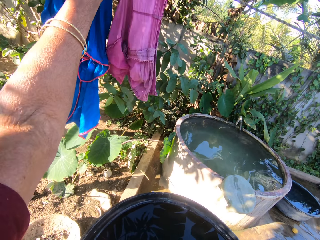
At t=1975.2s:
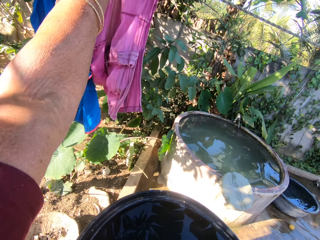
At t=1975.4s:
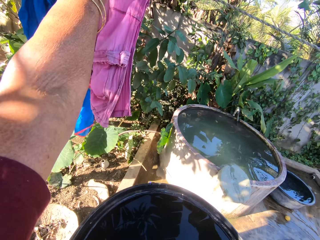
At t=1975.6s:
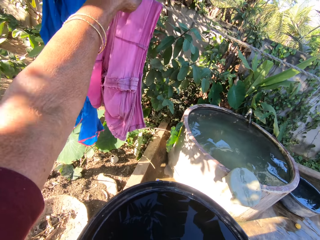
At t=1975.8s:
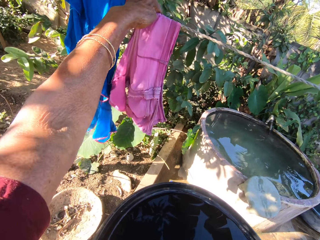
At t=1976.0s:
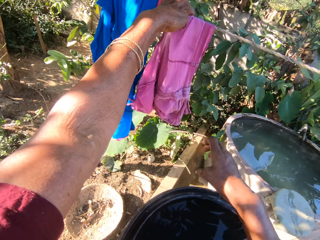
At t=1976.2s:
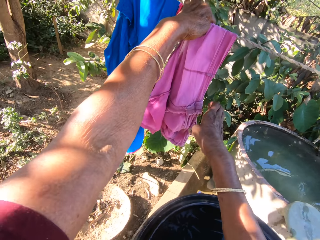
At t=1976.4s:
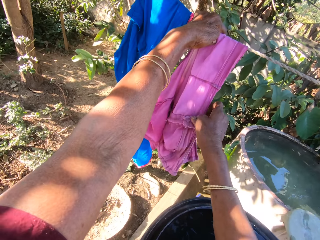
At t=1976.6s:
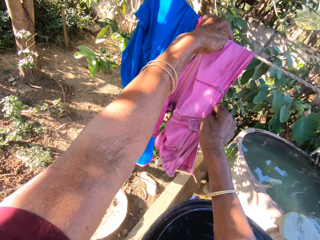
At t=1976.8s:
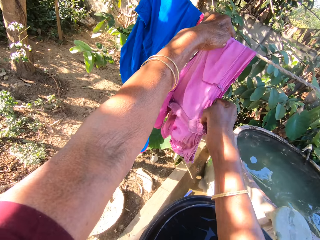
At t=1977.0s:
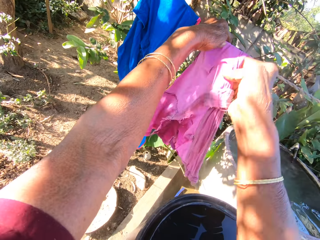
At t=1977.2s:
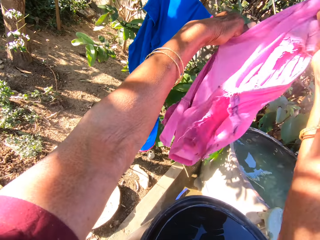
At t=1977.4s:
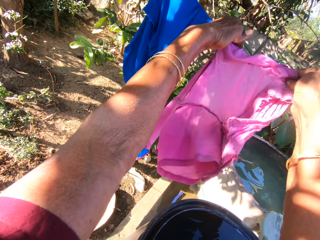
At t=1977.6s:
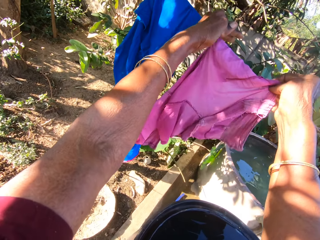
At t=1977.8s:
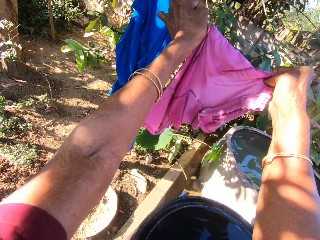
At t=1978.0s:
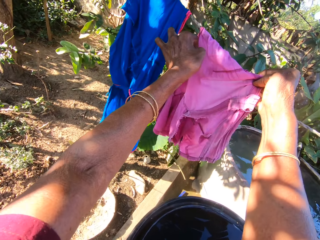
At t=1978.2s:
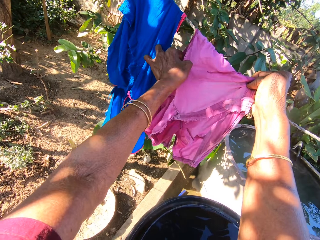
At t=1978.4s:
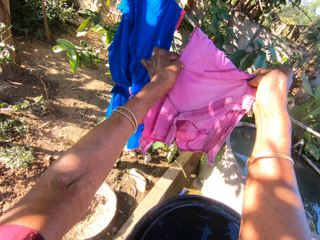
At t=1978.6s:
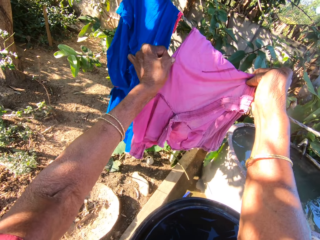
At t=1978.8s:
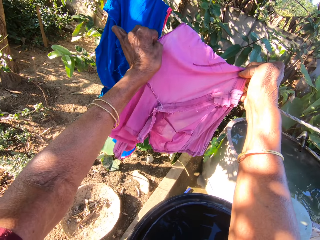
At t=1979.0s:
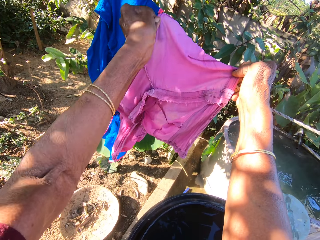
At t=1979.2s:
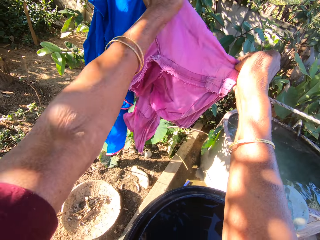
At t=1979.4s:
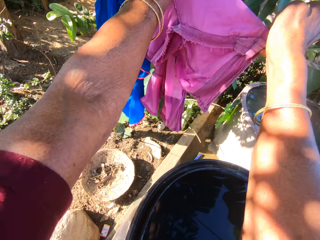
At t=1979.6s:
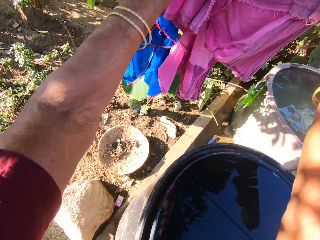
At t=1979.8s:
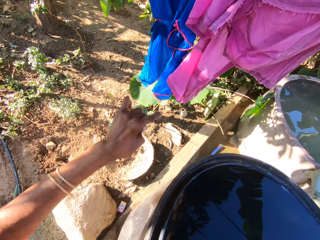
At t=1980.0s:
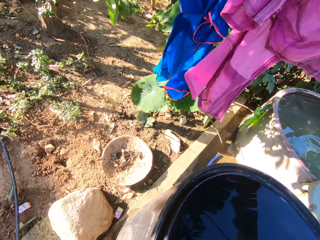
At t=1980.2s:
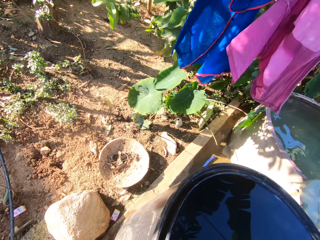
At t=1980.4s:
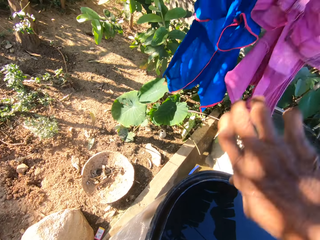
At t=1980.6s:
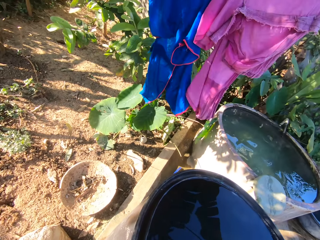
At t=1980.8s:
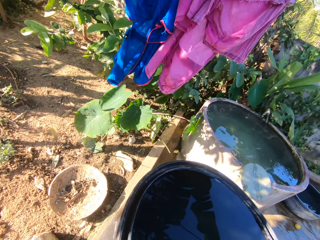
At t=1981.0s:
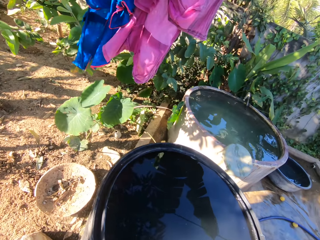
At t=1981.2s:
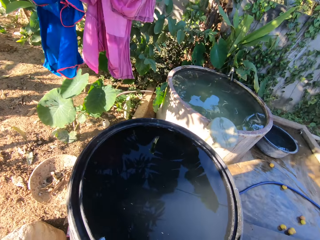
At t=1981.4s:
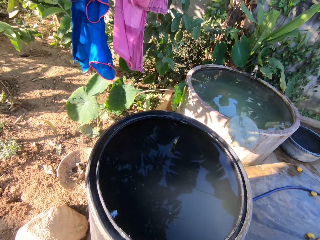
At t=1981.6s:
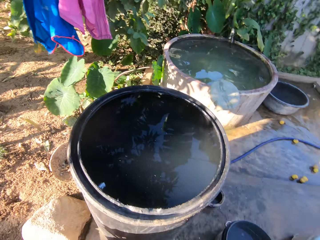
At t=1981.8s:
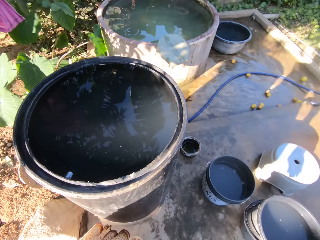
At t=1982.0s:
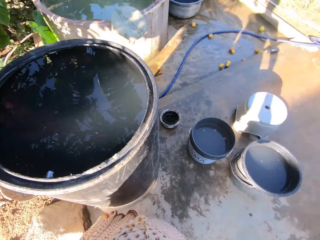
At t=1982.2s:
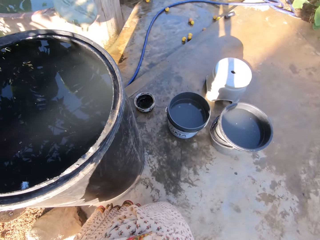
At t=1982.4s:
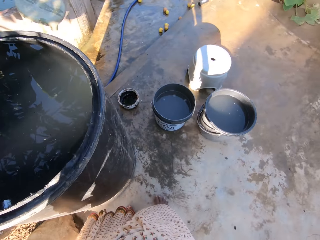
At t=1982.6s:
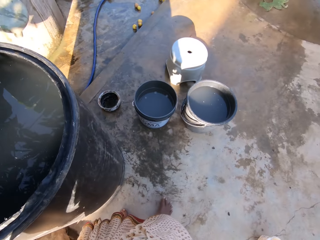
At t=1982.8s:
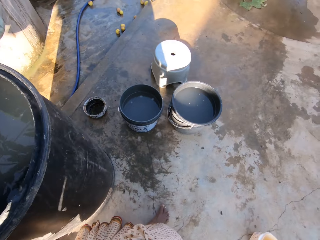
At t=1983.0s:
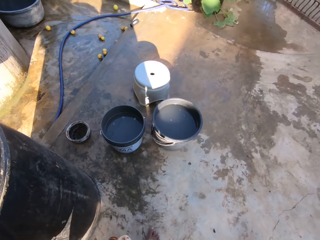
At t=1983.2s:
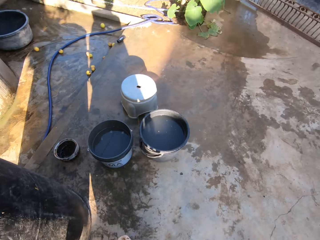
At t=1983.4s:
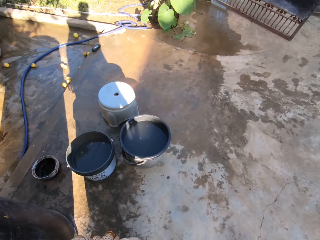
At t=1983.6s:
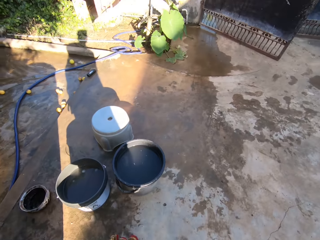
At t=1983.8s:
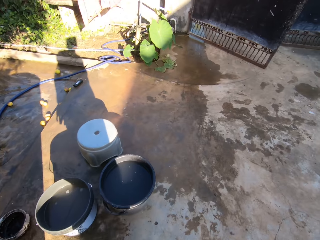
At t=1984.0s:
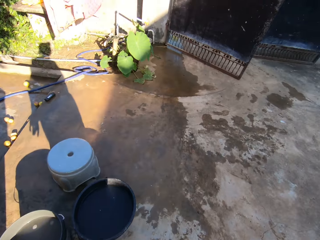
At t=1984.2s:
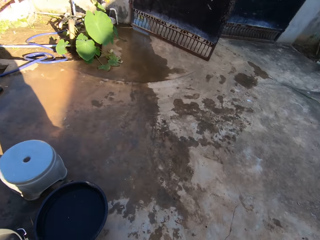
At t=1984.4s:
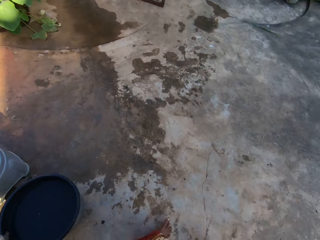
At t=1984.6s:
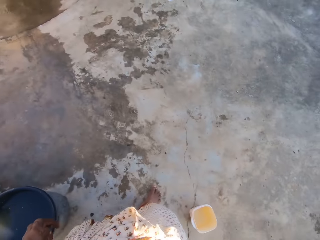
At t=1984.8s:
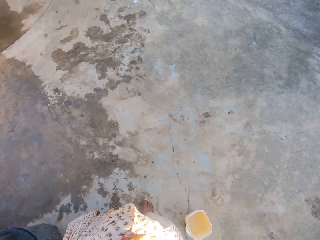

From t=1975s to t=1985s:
The camera wearer spreads the cloth on the clothing line. They drop hands from the cloth. They walk back along the compound.

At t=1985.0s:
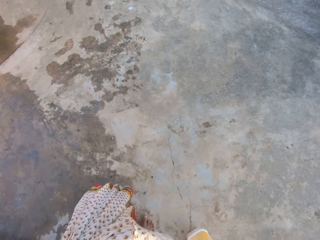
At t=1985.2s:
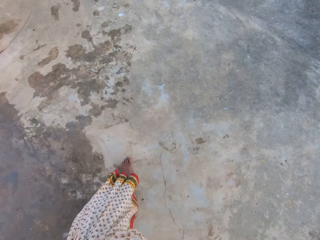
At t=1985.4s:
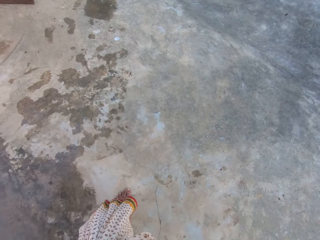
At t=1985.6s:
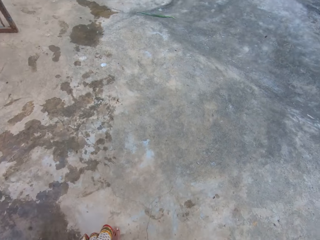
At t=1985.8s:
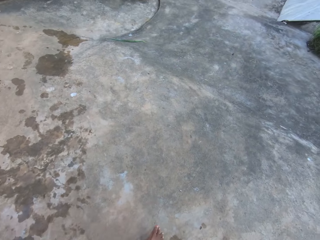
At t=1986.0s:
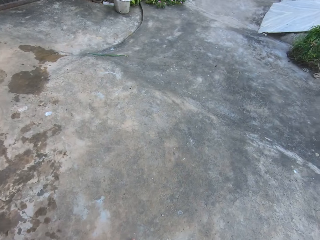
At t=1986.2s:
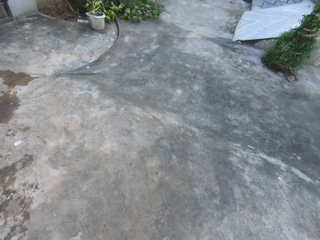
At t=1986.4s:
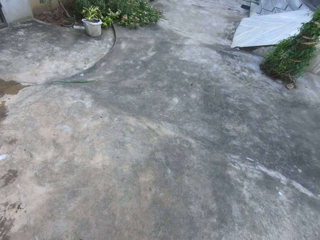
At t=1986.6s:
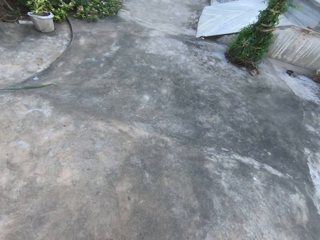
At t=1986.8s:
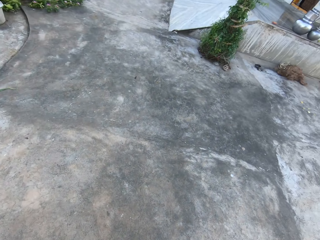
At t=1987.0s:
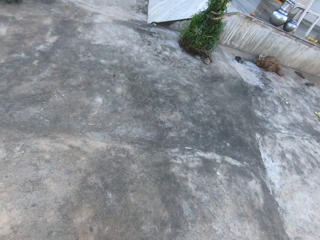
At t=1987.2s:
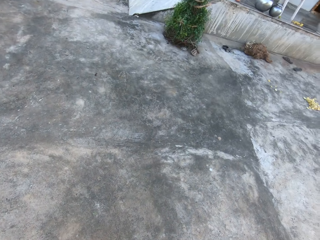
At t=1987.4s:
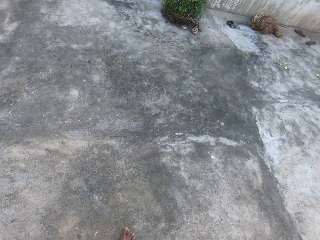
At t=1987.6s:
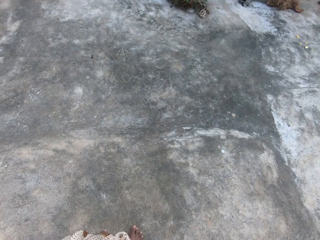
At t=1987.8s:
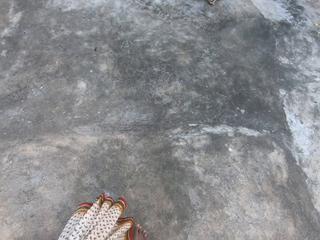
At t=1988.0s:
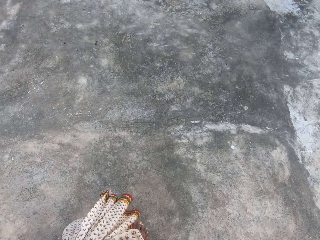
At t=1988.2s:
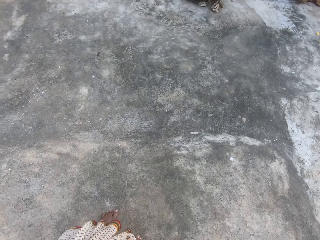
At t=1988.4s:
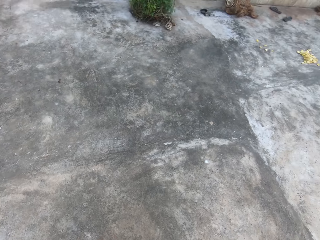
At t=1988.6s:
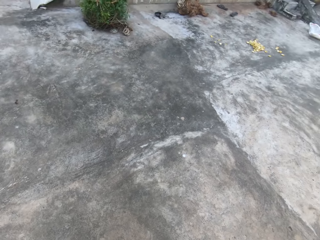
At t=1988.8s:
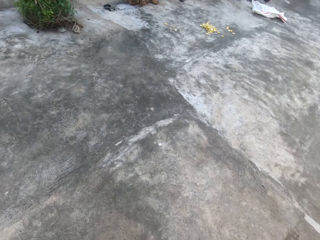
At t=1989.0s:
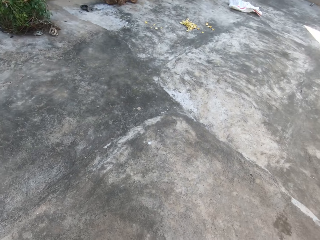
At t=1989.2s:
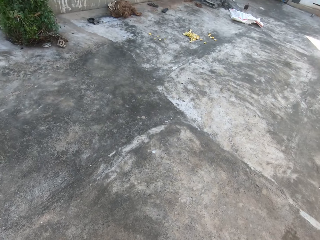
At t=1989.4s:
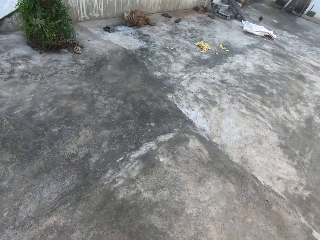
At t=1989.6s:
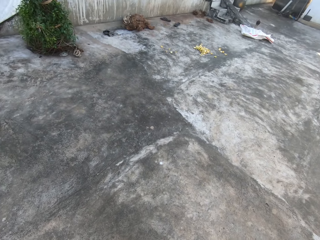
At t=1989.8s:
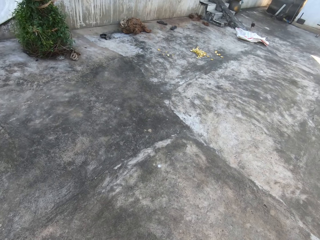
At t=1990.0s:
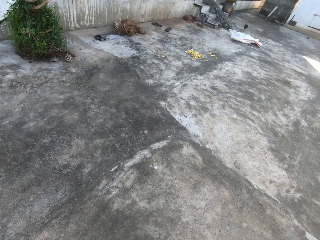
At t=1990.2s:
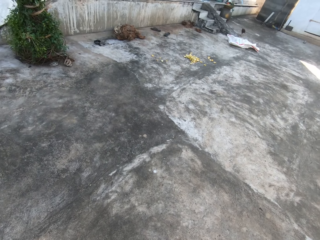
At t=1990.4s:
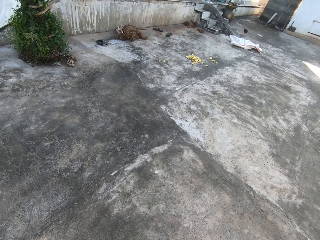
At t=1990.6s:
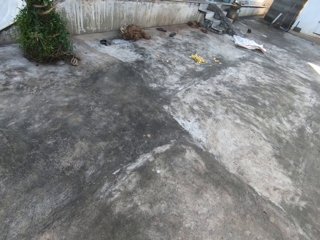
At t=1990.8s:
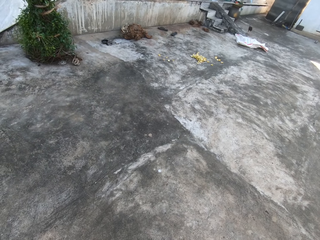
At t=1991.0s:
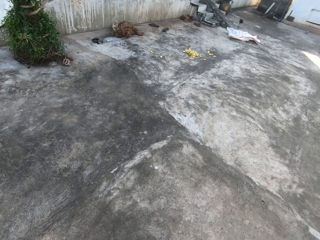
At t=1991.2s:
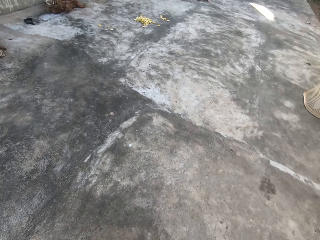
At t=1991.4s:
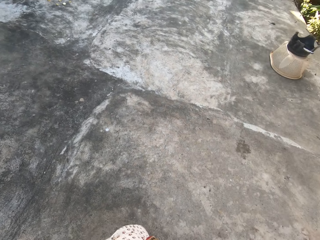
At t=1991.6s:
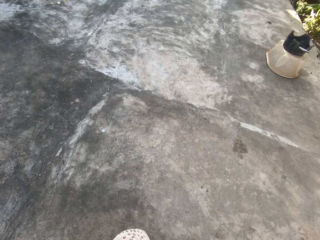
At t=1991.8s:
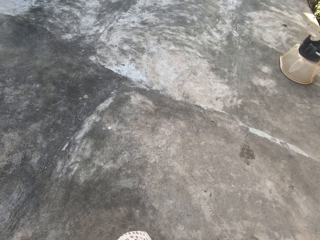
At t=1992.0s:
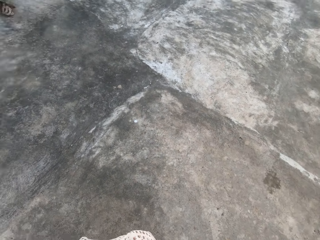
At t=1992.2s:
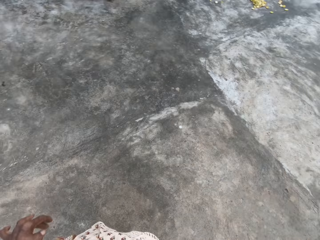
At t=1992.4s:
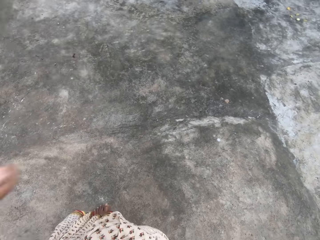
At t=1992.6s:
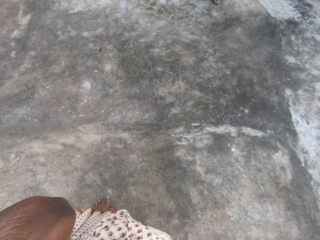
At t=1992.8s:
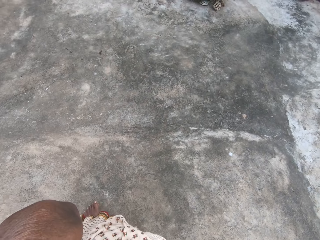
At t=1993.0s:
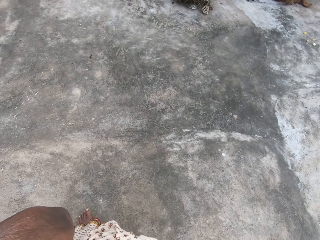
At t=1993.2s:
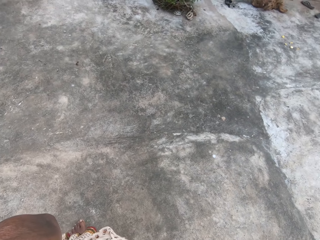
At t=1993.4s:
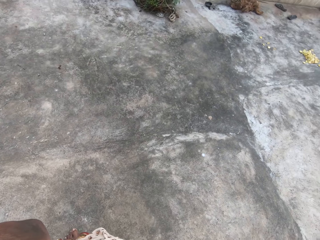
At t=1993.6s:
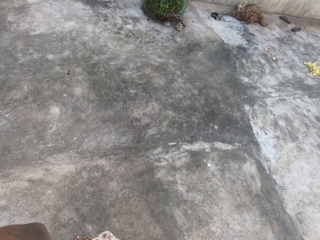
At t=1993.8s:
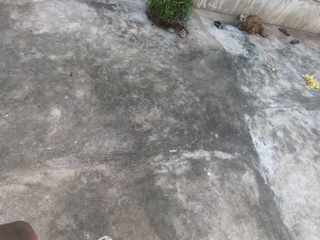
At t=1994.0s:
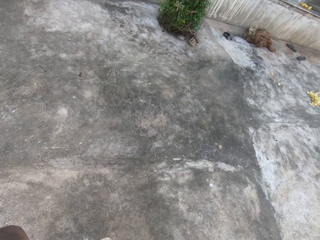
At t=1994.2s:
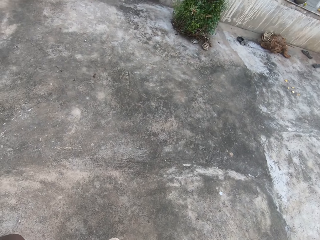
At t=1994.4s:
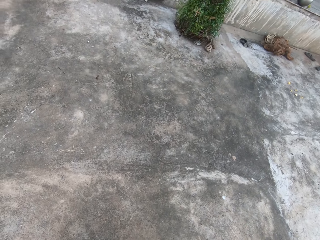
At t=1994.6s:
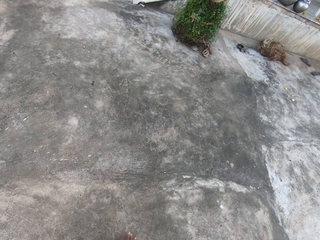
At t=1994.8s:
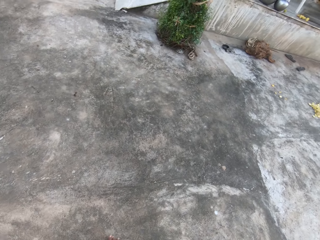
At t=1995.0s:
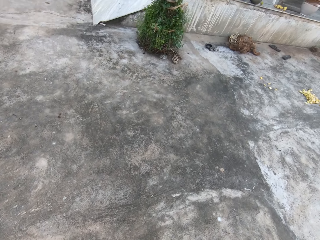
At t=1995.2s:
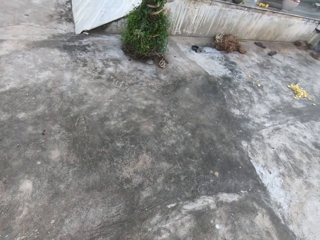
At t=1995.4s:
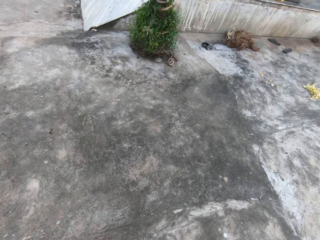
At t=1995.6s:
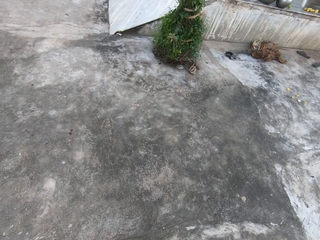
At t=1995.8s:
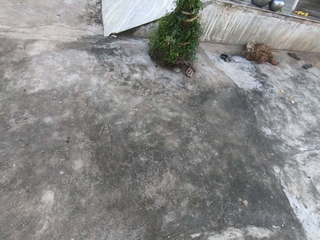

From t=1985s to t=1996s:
The camera wearer walks to the backyard. They stand. They lift a hand to the head. They walk along the house compound.
